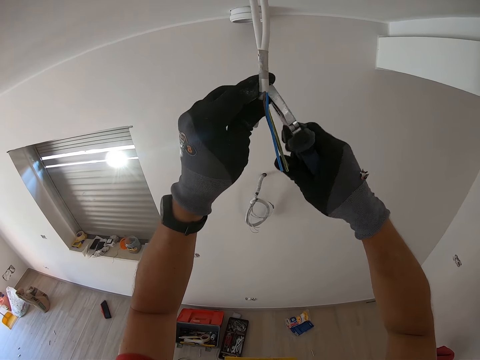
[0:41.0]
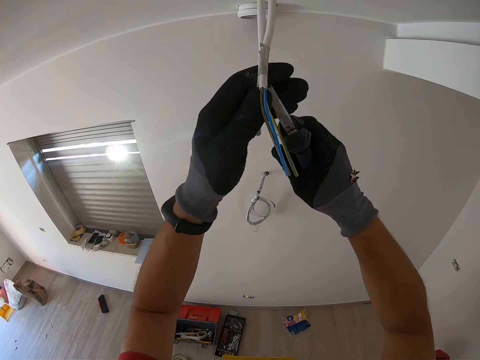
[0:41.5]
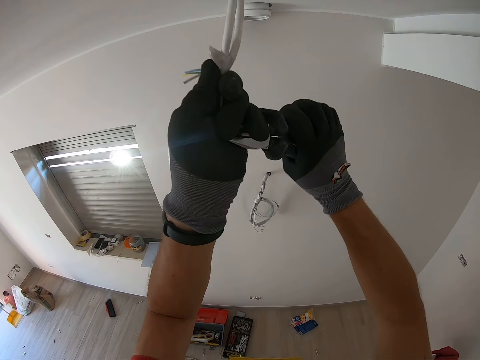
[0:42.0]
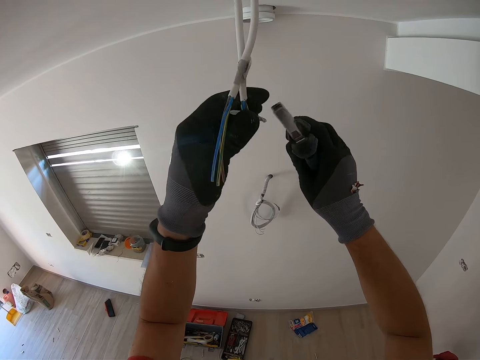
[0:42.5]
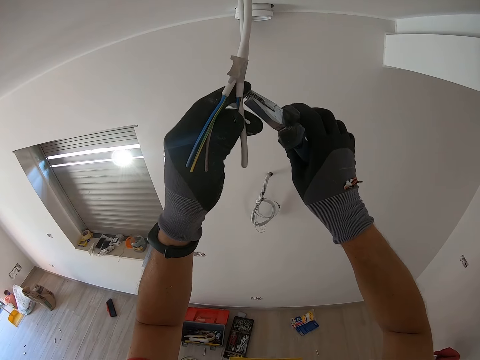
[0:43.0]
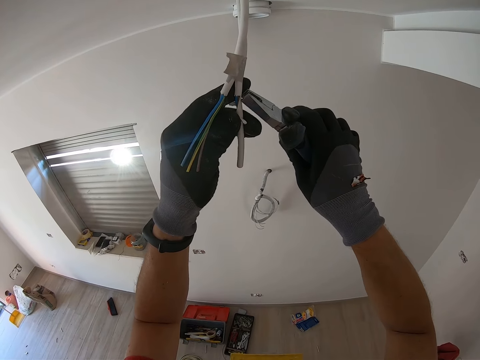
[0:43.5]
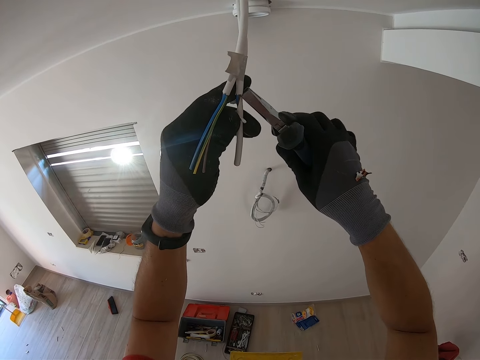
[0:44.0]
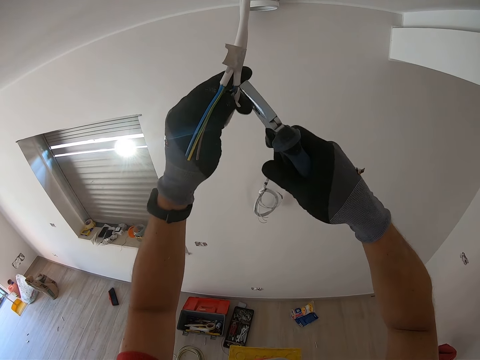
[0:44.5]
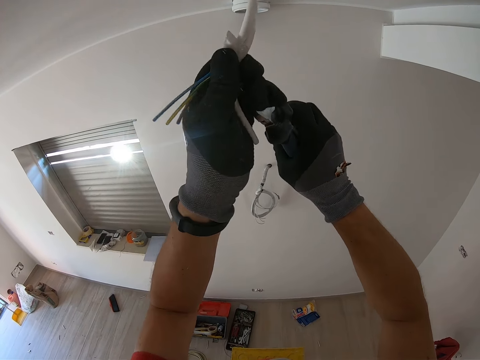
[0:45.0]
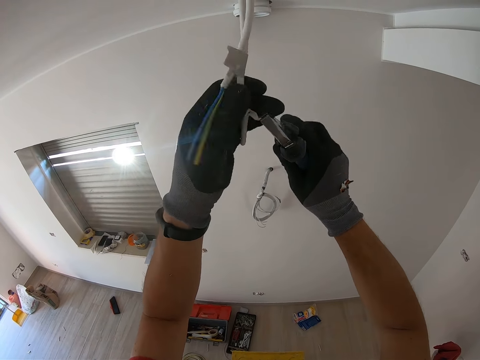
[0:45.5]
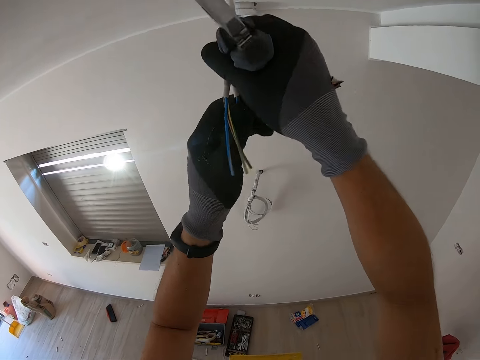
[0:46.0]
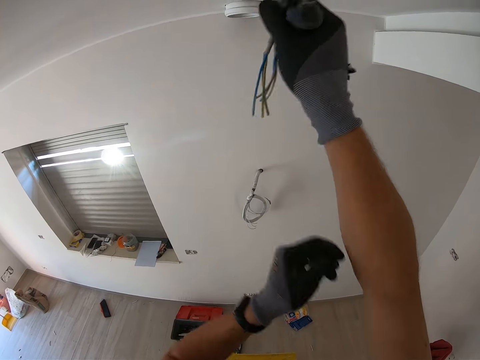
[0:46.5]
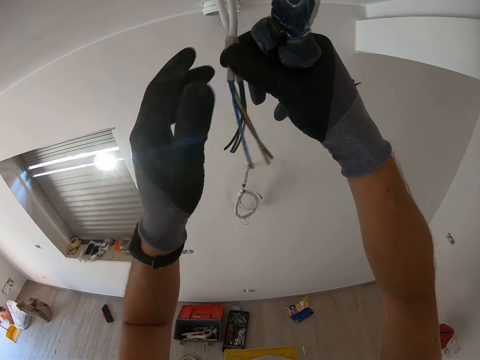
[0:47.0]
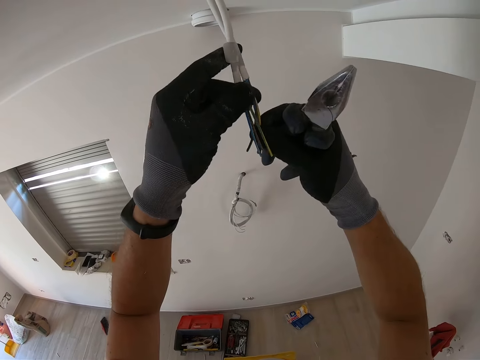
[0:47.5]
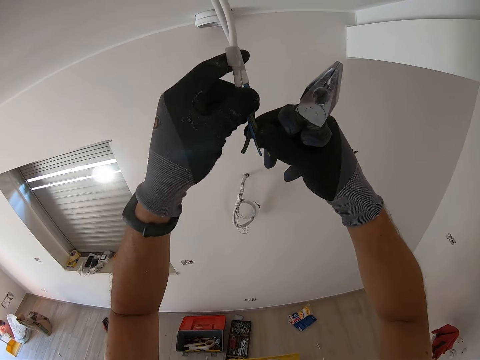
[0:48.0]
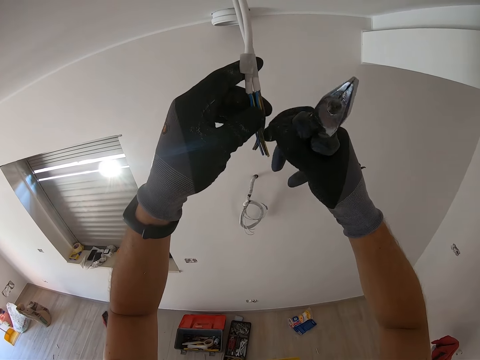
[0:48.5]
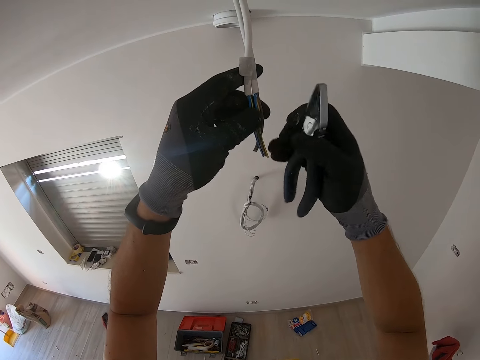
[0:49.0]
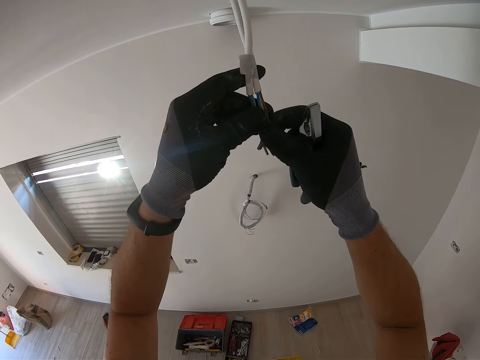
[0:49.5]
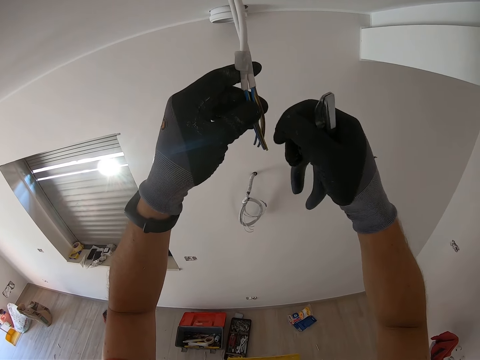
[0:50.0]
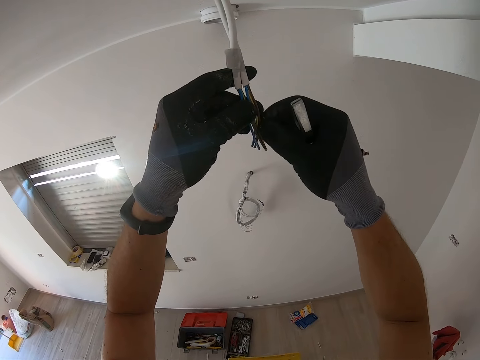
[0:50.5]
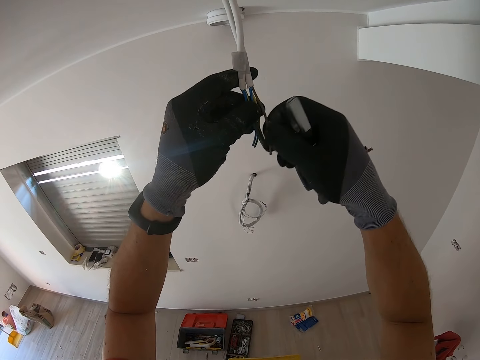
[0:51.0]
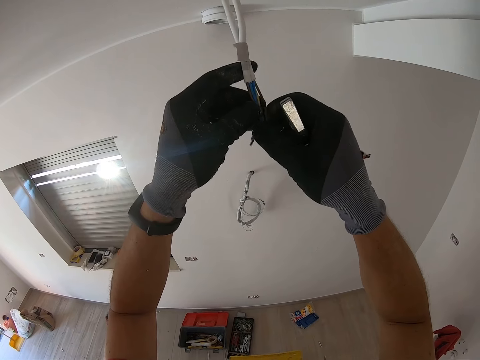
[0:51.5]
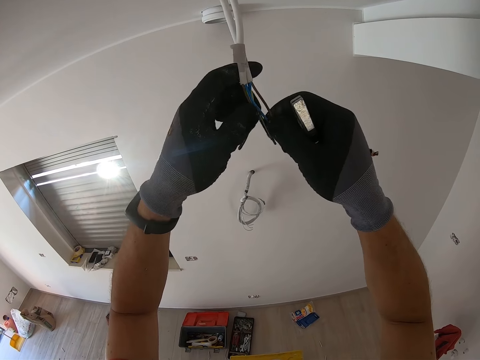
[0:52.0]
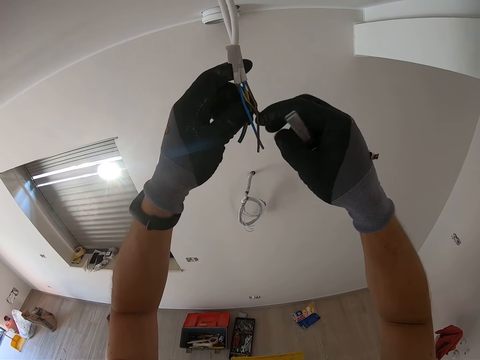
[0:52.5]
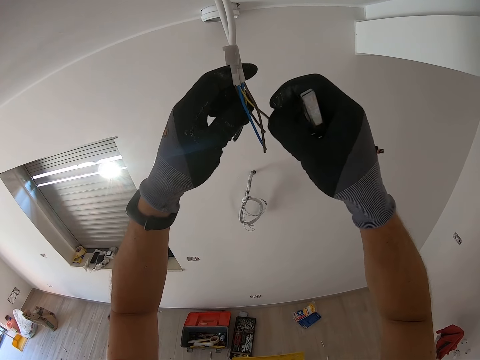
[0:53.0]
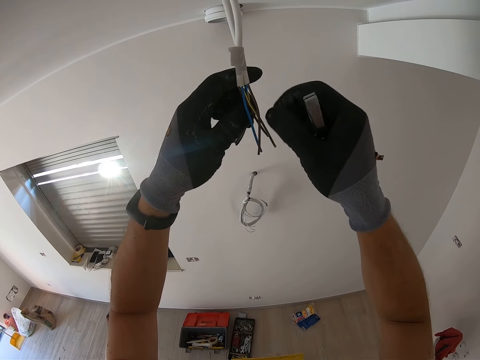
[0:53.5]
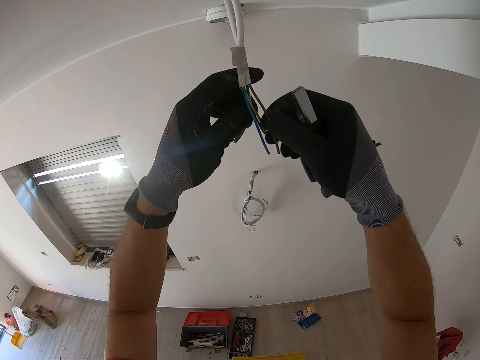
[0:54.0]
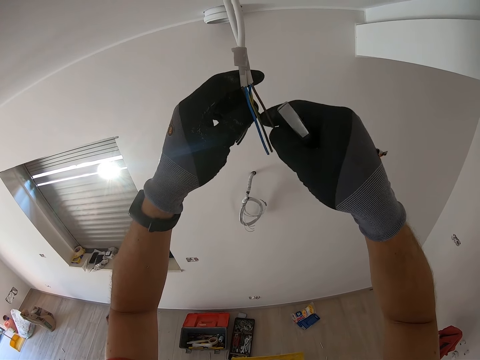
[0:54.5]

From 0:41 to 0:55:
The camera wearer holds pliers and strips the wire cover. They analyse the color codes on the wires. They hold the pliers. They hold the pliers again. They separate the brown color wire.

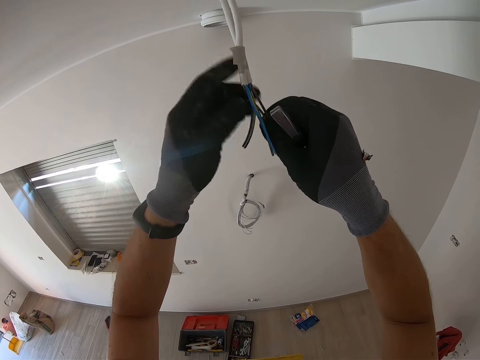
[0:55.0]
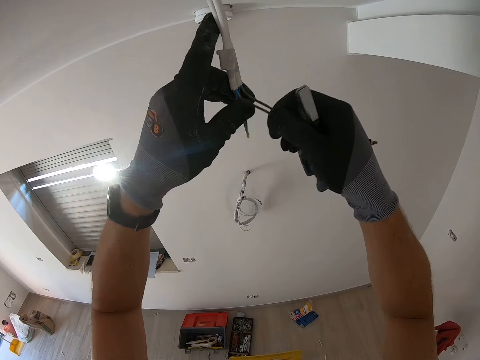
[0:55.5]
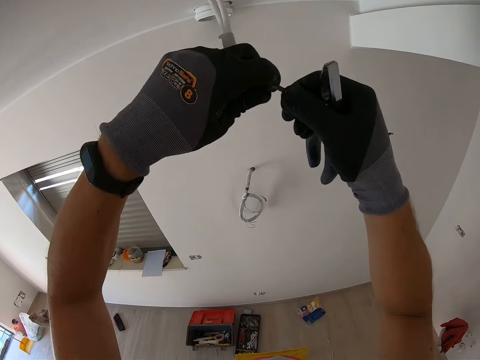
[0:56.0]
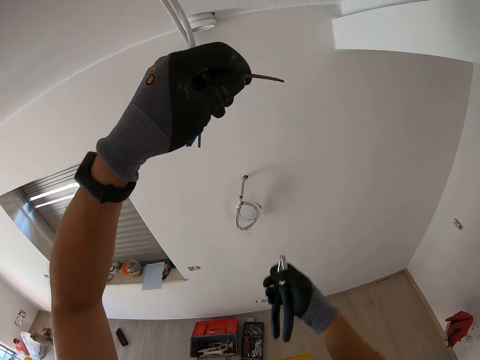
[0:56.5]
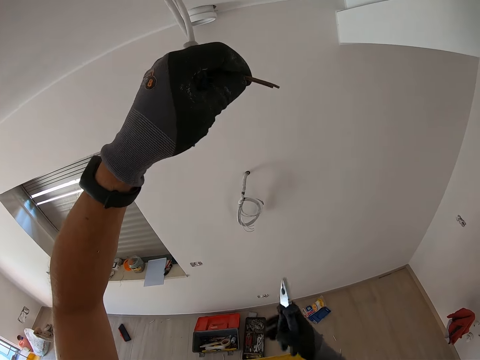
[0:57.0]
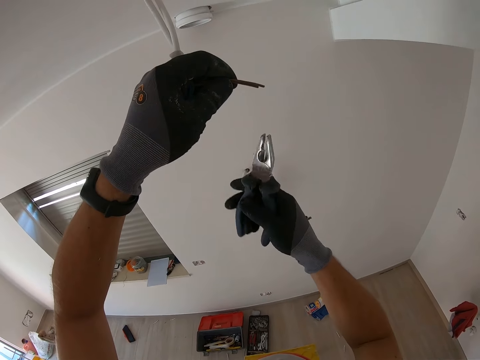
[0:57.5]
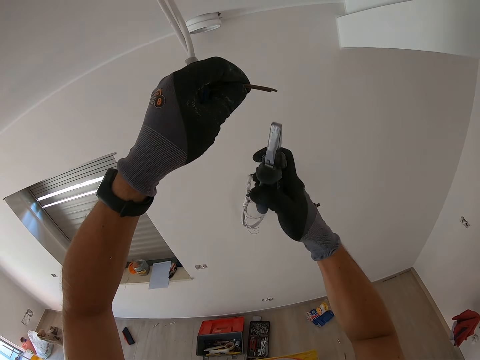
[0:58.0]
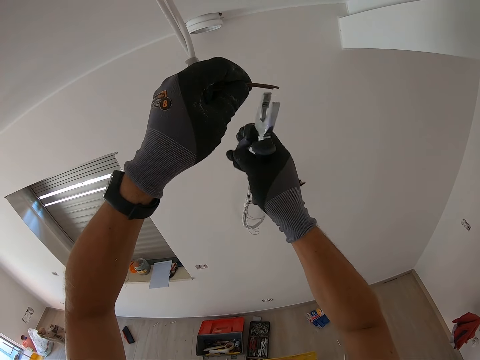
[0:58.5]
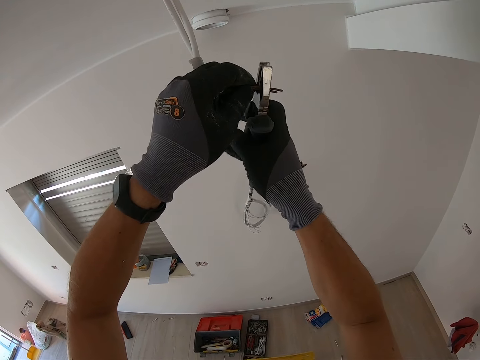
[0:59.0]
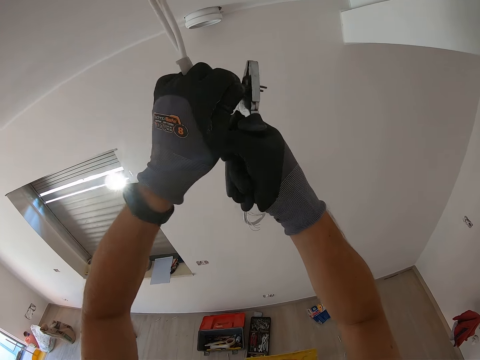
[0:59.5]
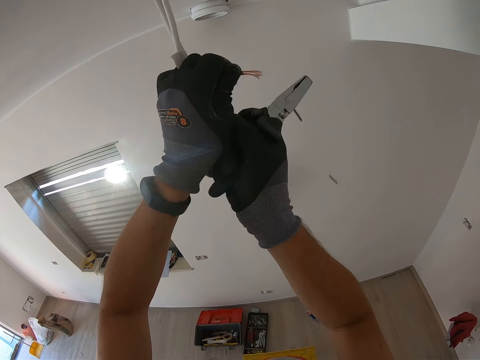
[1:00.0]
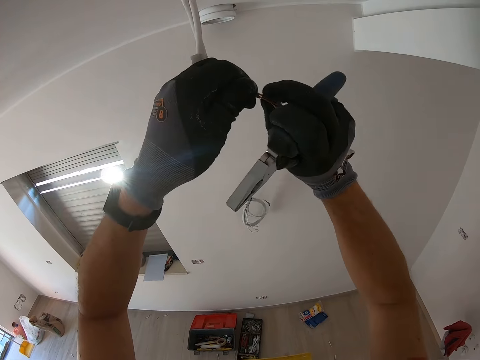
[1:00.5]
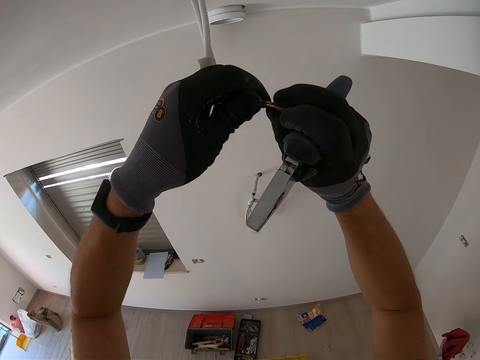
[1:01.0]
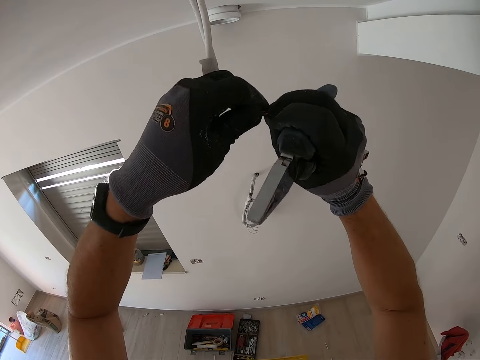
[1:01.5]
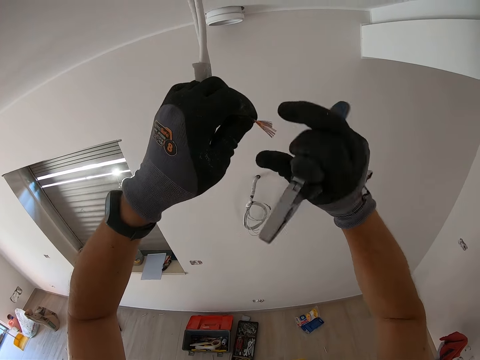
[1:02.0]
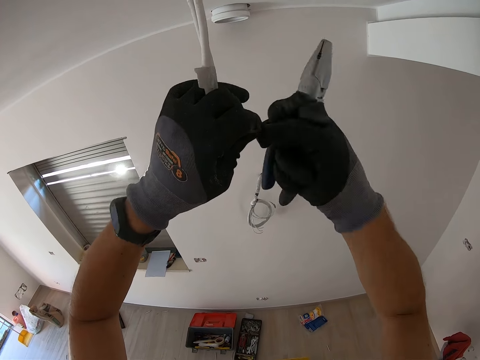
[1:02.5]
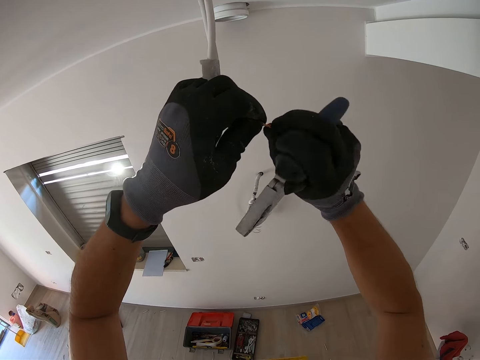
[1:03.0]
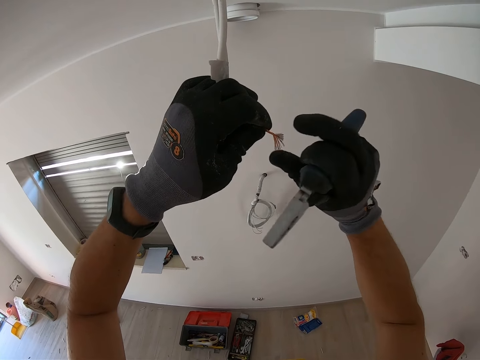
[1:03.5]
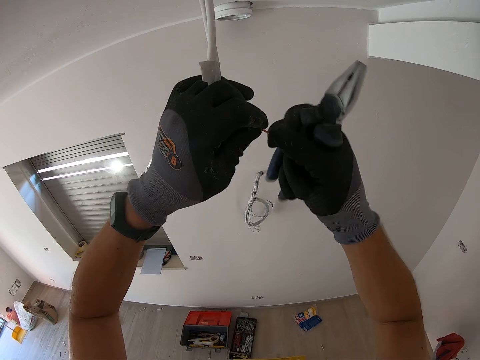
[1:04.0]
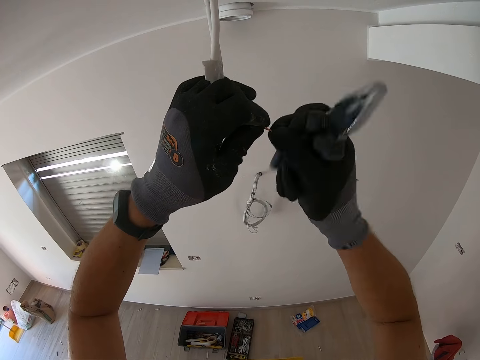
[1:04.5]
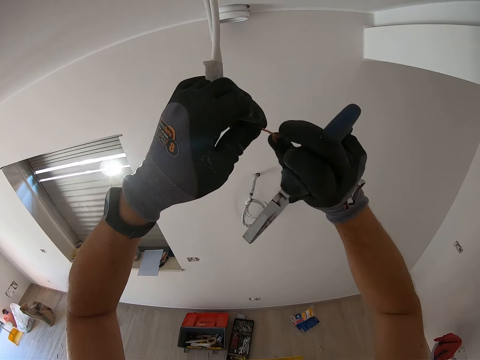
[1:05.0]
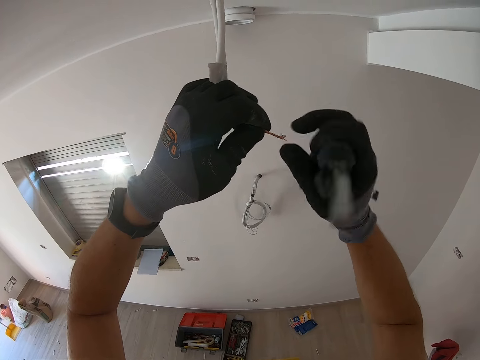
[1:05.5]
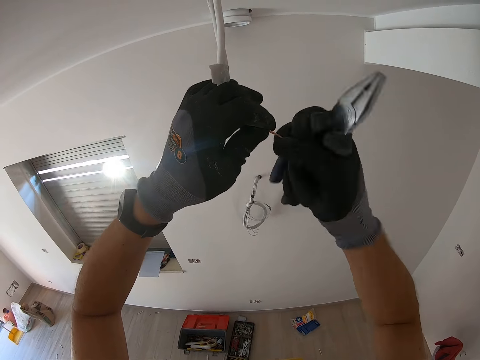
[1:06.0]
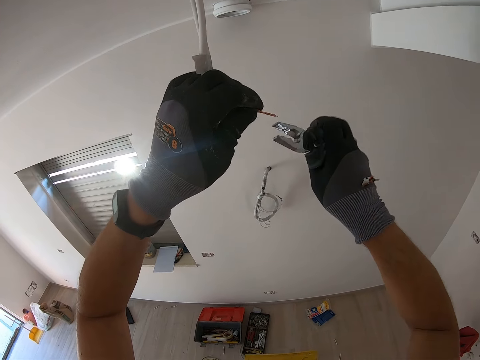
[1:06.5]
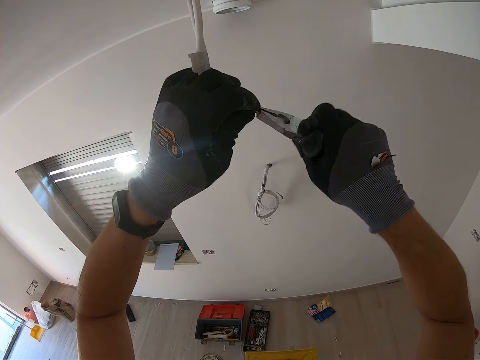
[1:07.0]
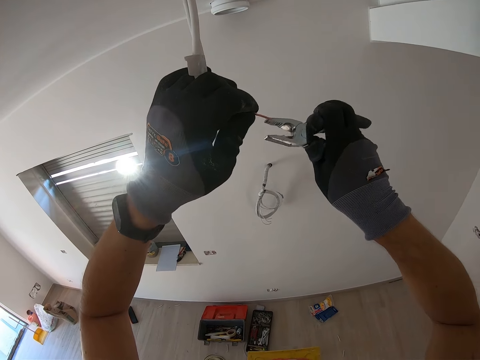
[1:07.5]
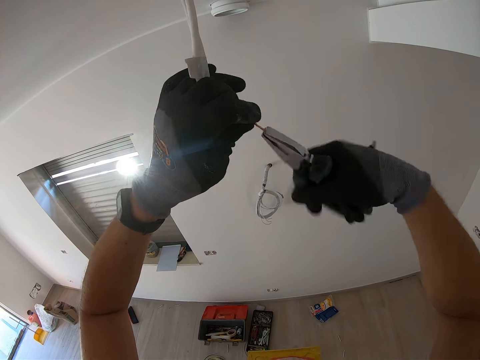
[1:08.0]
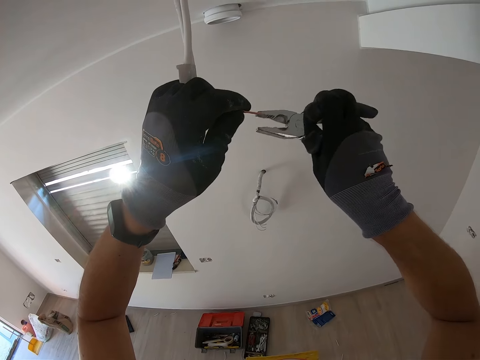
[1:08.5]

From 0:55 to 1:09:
The camera wearer holds the wire and pliers. He strips the wire cover with the pliers. He cuts the wire with the pliers. He holds the pliers. He twists the wire with his hands. He twists the wire with the pliers.
